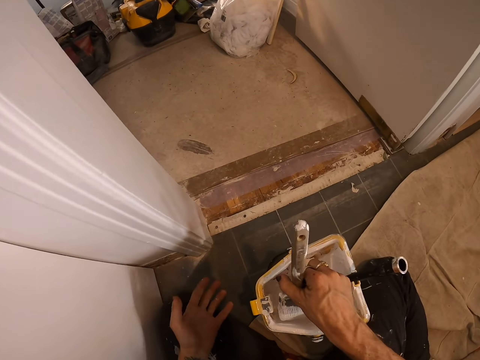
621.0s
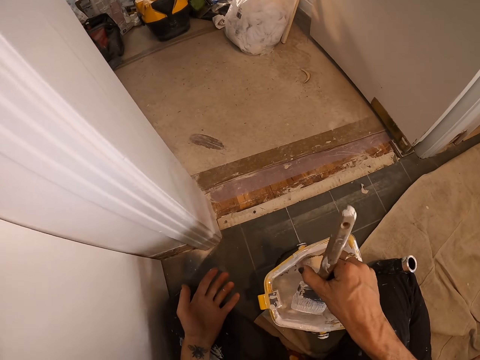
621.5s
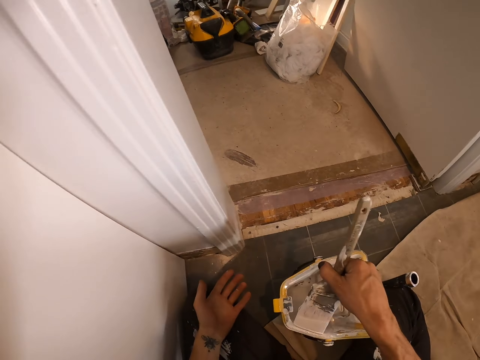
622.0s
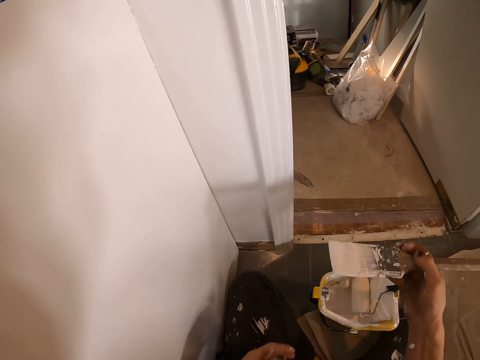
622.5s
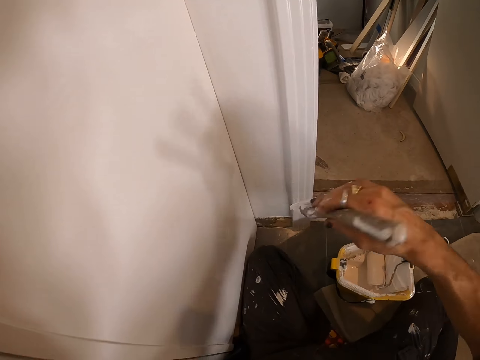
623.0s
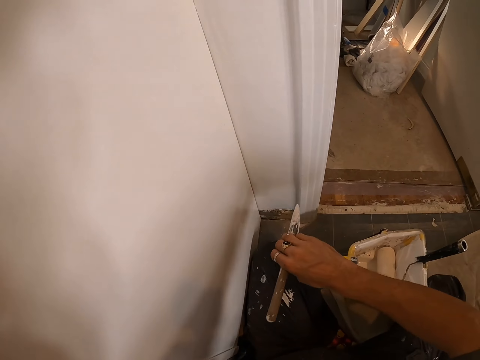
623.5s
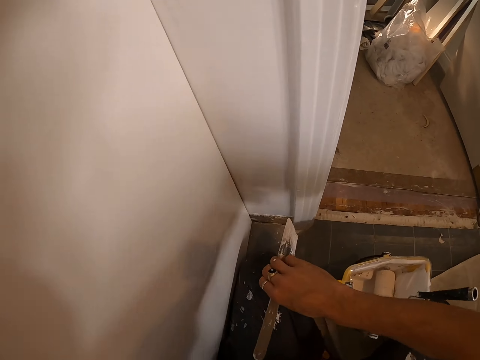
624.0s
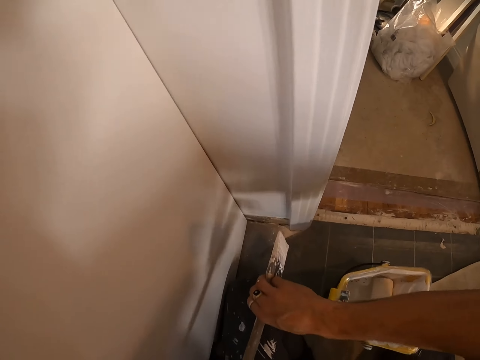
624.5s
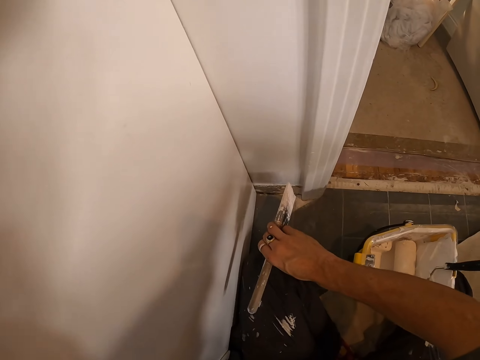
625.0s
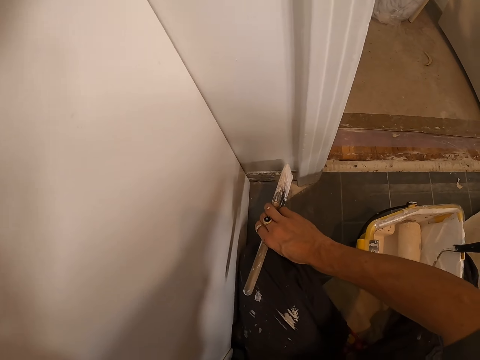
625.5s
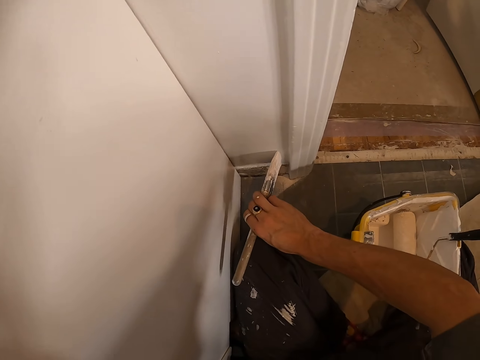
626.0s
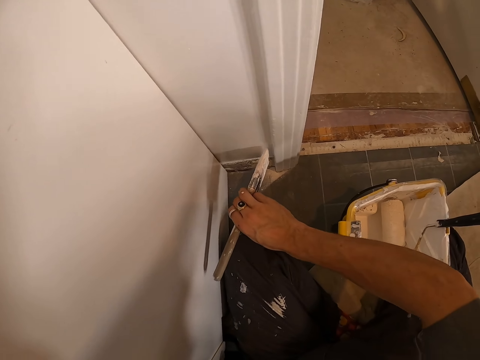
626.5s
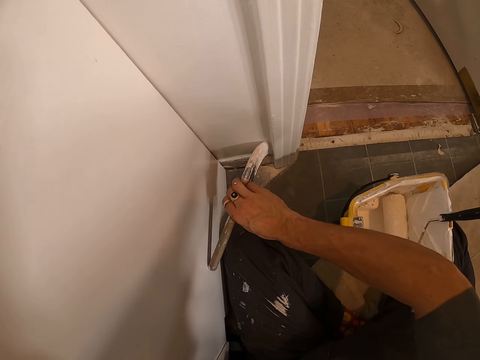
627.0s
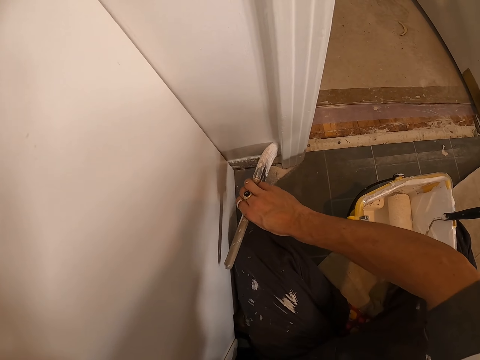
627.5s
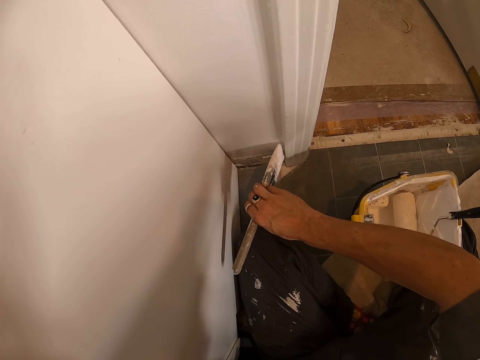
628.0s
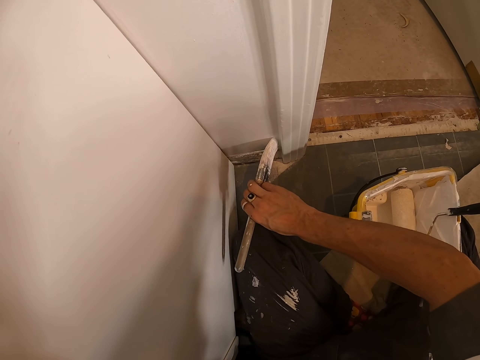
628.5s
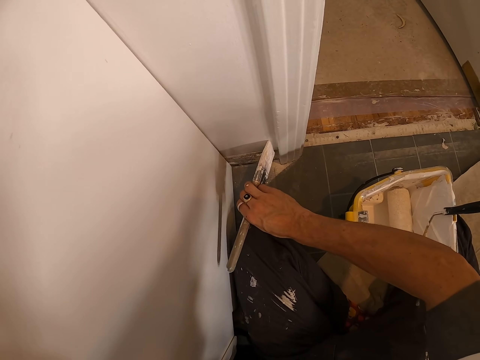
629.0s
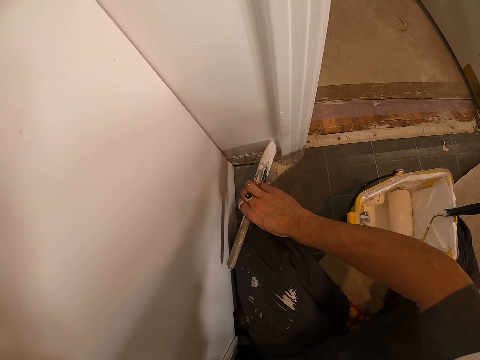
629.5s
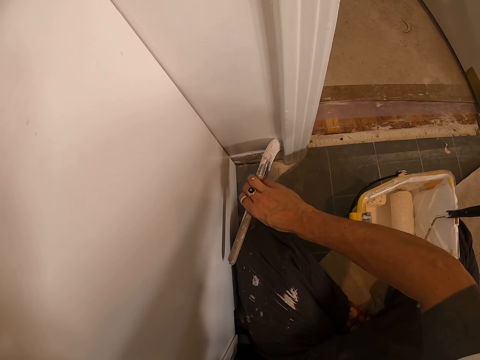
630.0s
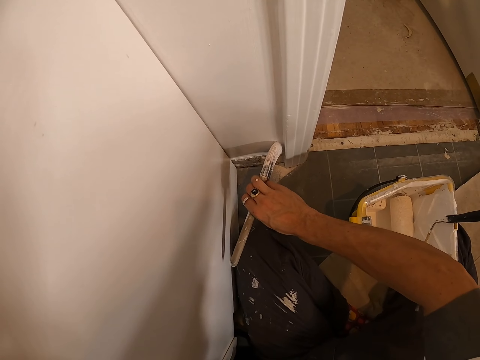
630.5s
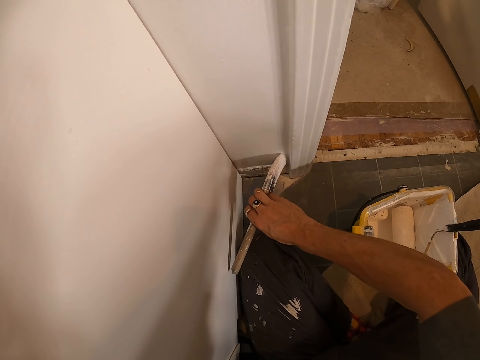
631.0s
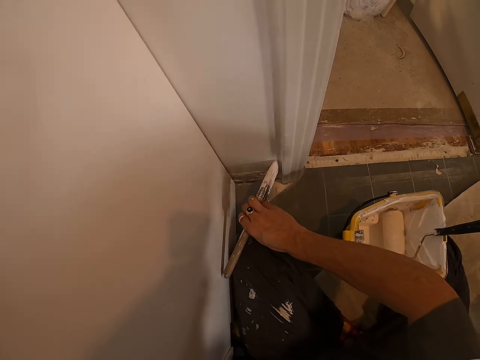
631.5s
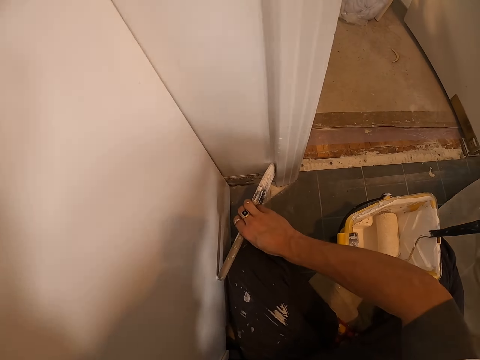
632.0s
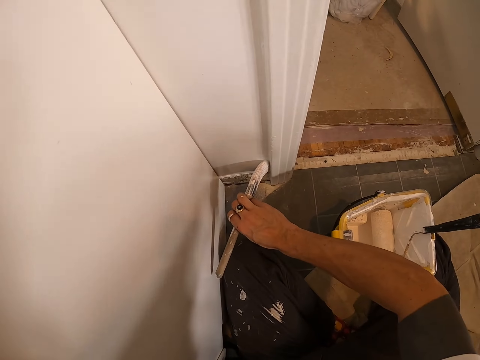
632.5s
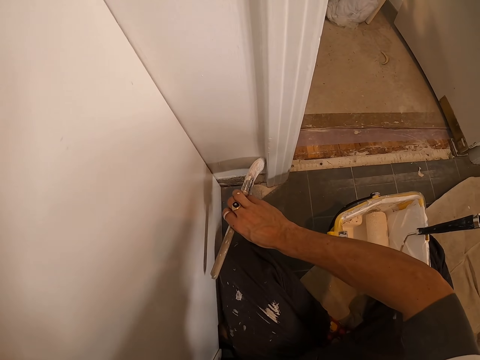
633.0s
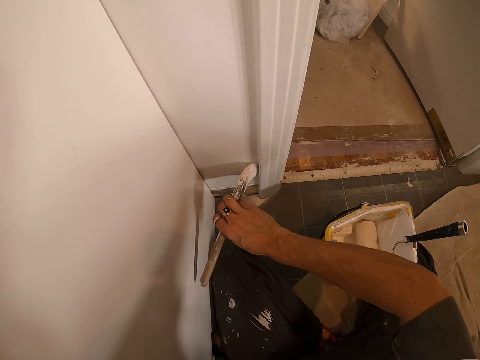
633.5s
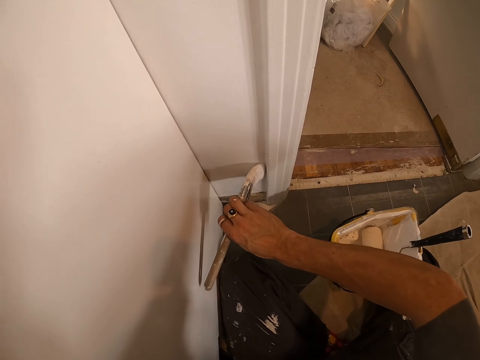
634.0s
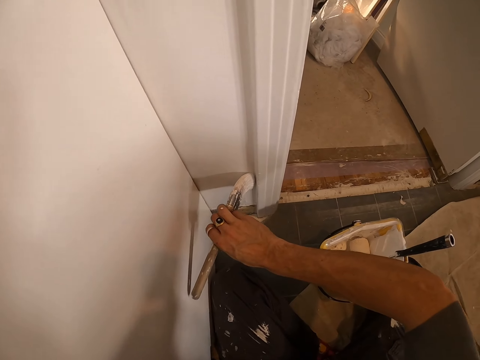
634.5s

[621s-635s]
The camera wearer dips the paint brush in the tray or paintcan. They paint on the wooden wall with the paint brush.

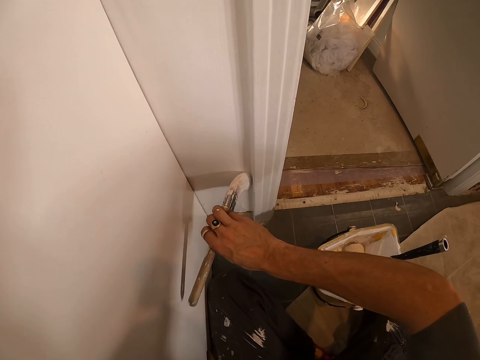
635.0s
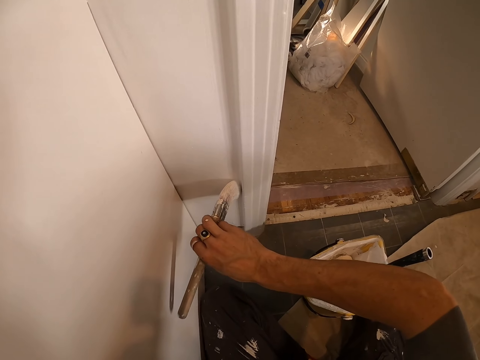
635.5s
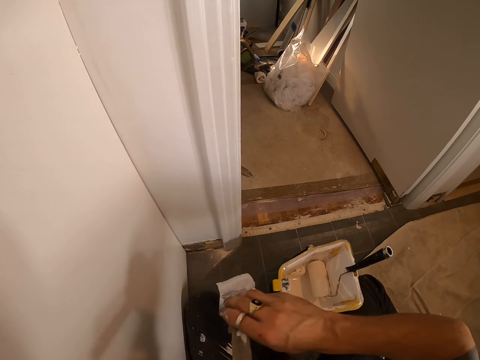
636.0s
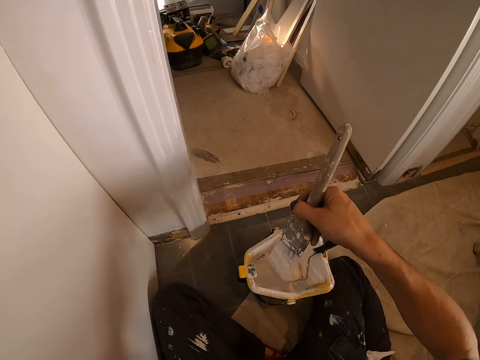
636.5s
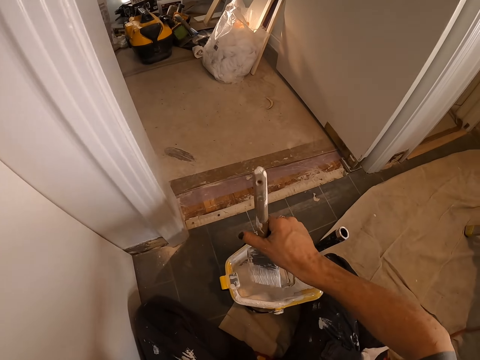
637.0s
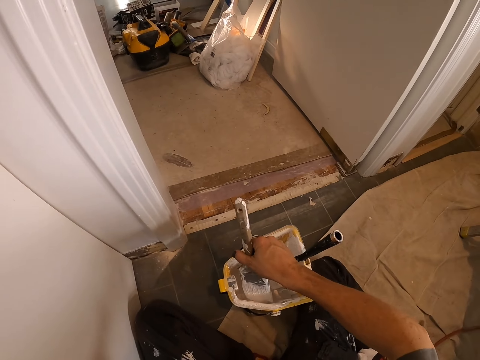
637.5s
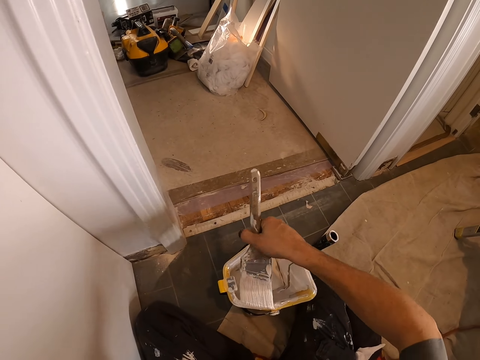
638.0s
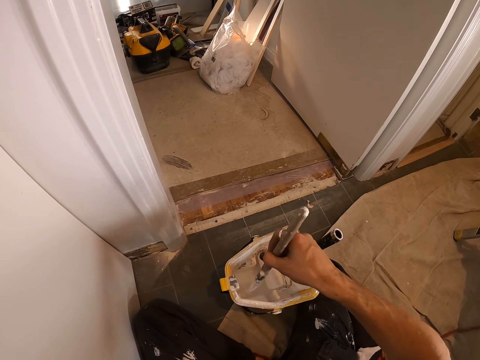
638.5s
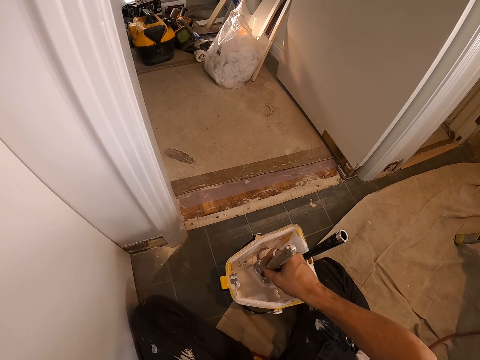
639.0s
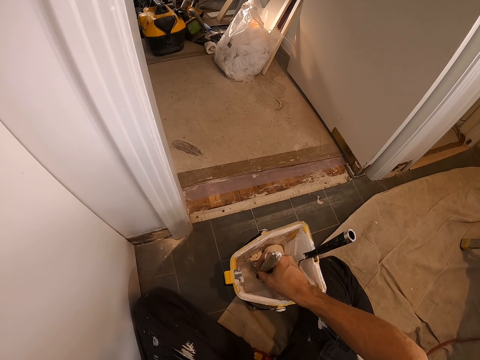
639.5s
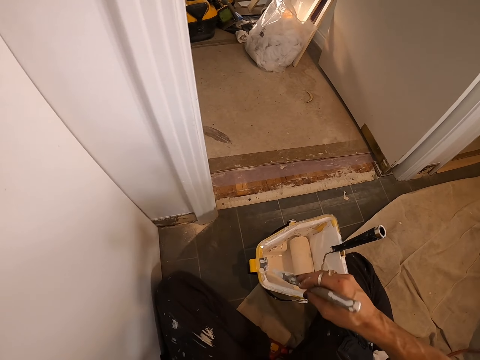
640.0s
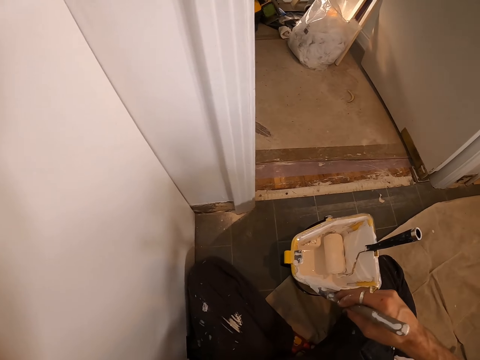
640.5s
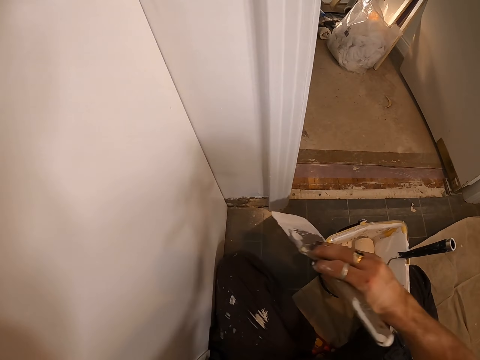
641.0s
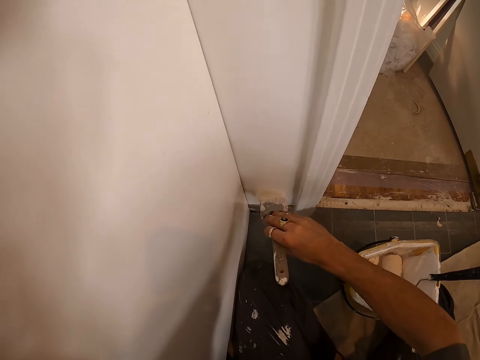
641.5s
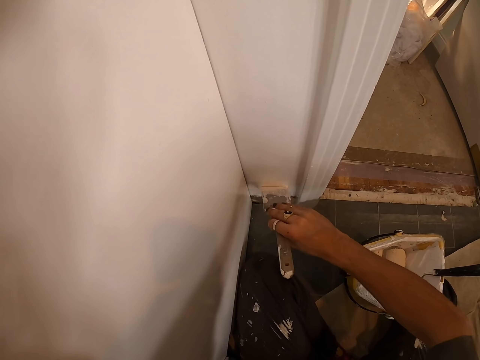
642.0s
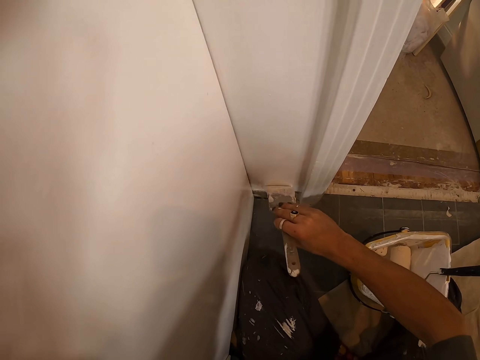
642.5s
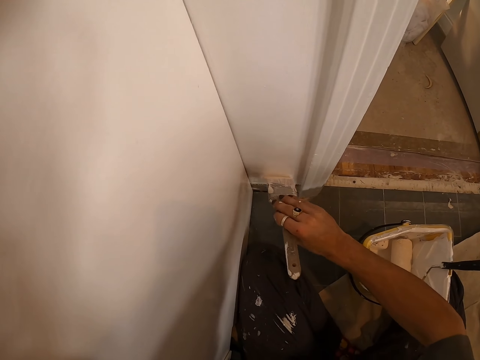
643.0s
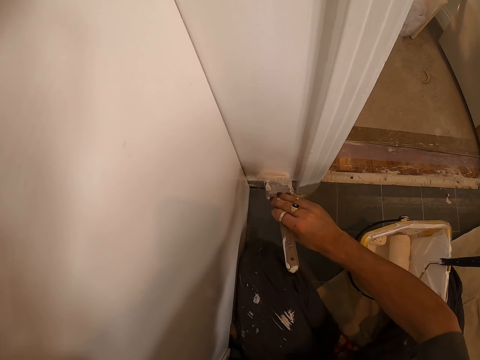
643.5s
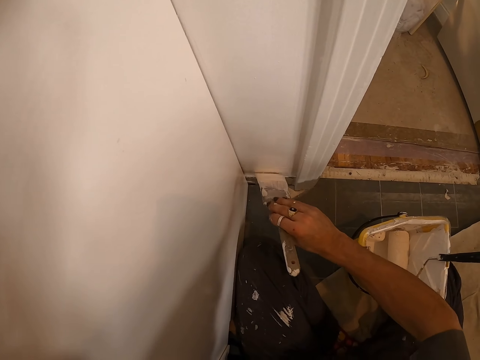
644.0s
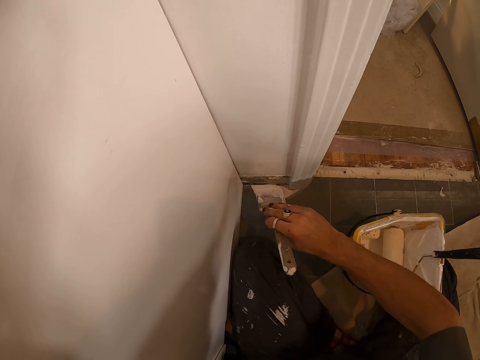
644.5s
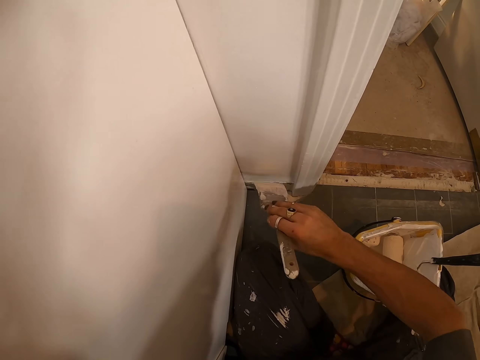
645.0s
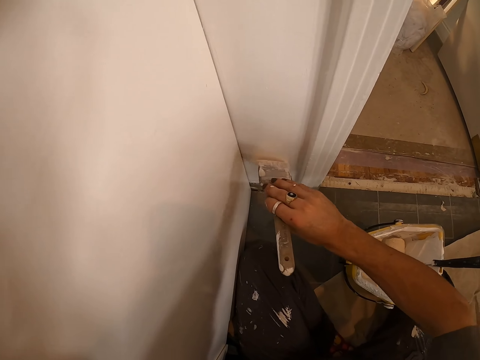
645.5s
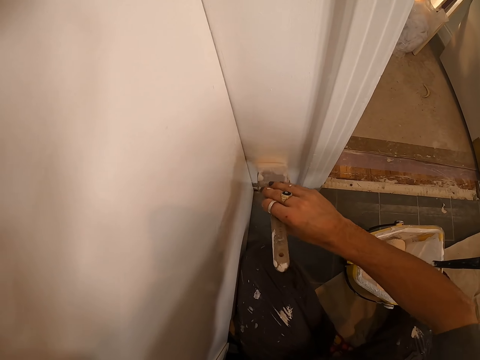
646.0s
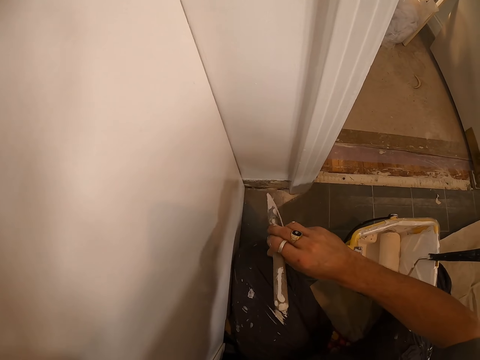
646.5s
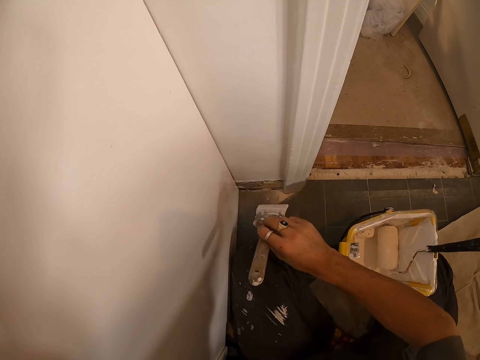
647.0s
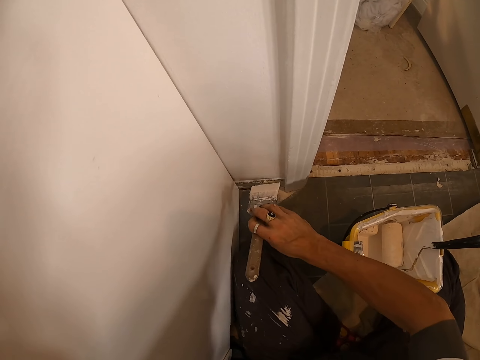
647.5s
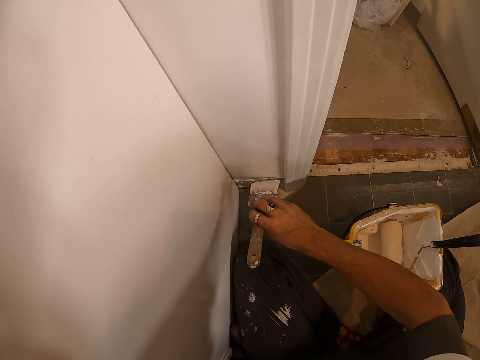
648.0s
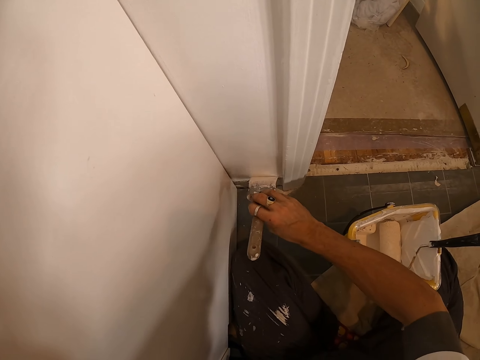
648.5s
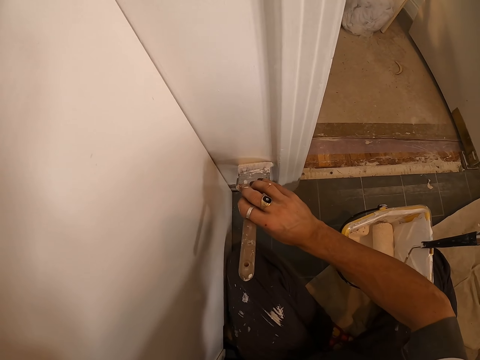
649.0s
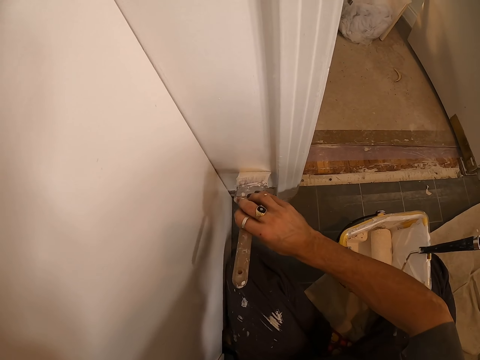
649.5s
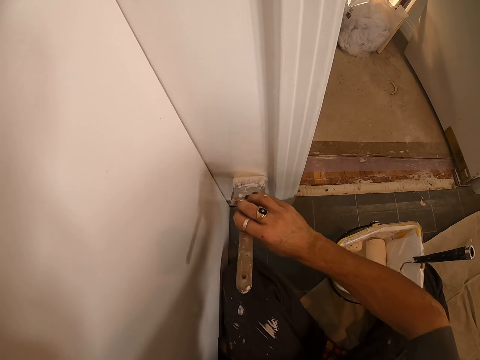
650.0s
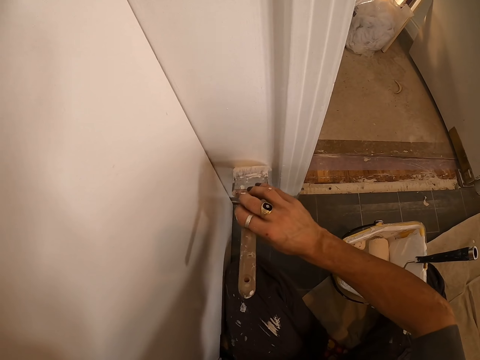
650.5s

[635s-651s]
The camera wearer dips a paint brush in the tray. They smear the paint brush on the tray. They paint the wooden wall with the paint brush.
